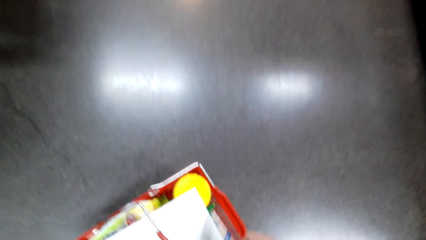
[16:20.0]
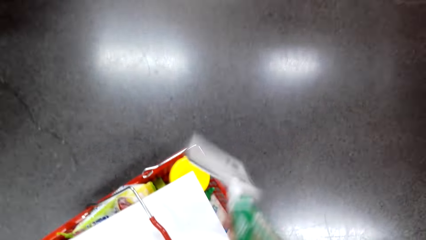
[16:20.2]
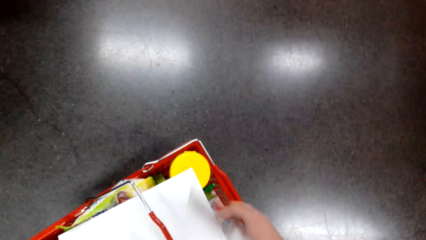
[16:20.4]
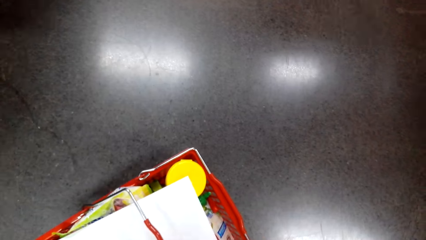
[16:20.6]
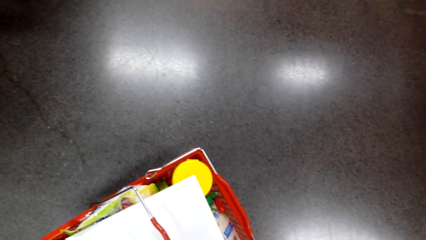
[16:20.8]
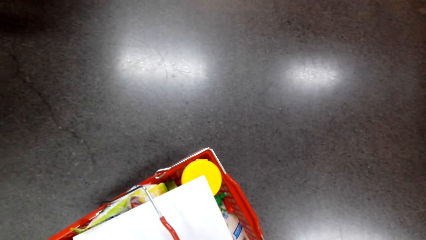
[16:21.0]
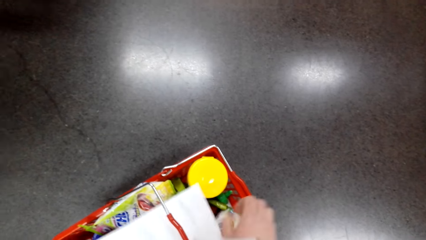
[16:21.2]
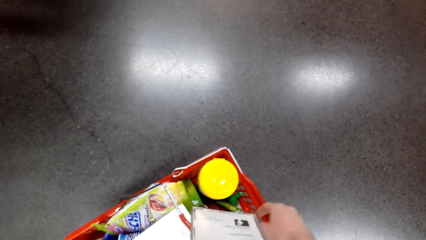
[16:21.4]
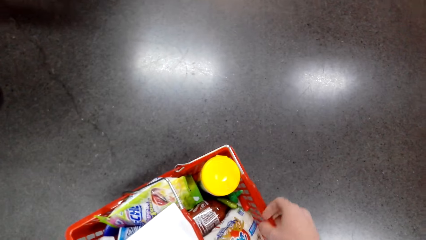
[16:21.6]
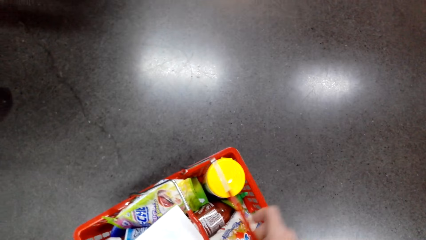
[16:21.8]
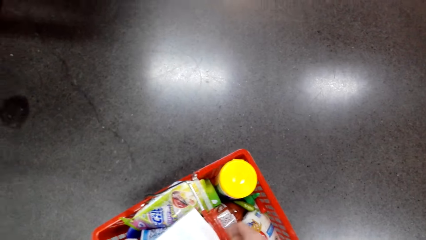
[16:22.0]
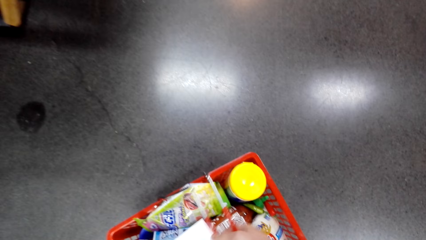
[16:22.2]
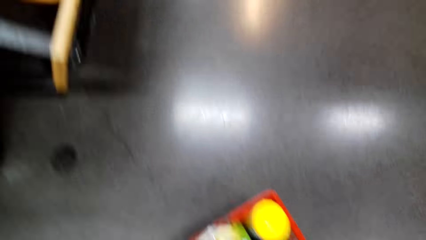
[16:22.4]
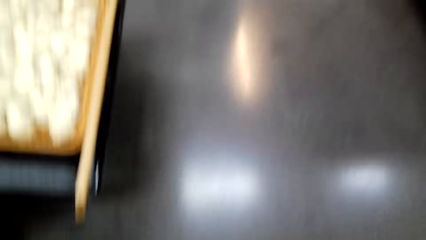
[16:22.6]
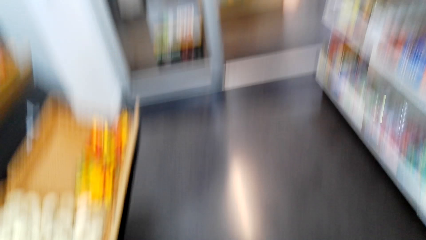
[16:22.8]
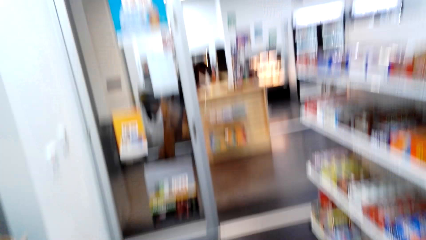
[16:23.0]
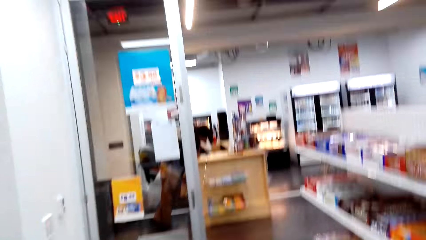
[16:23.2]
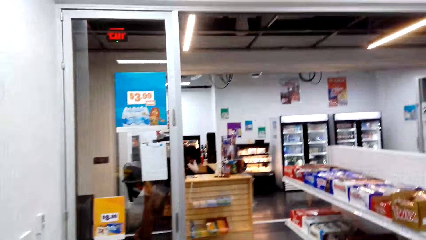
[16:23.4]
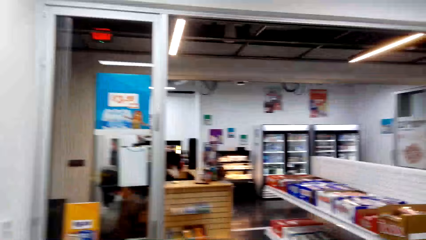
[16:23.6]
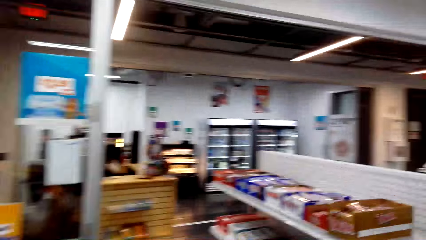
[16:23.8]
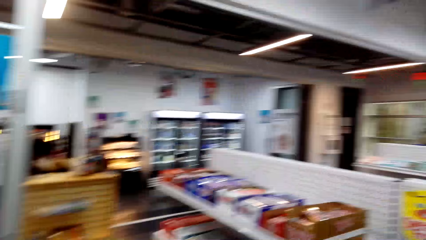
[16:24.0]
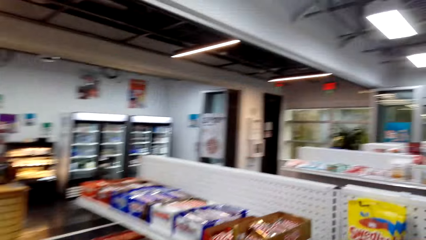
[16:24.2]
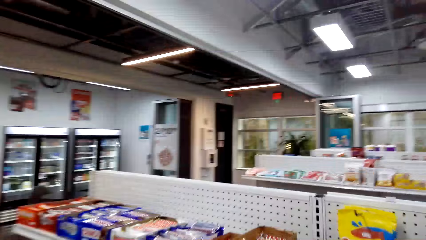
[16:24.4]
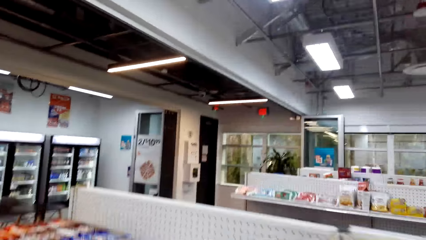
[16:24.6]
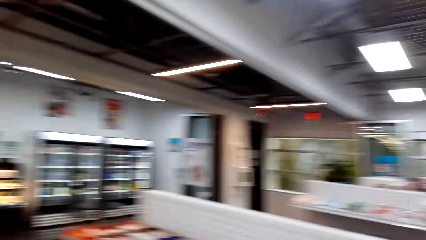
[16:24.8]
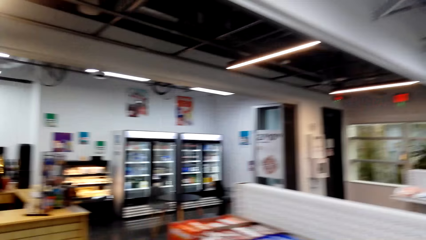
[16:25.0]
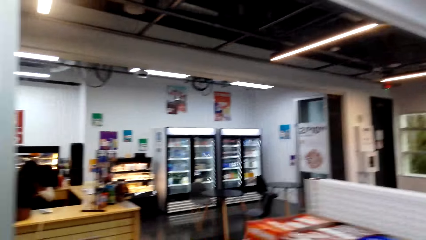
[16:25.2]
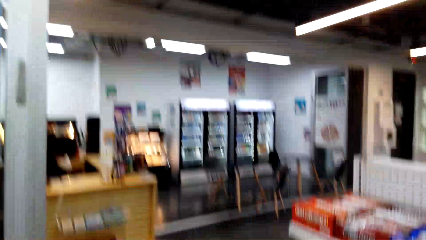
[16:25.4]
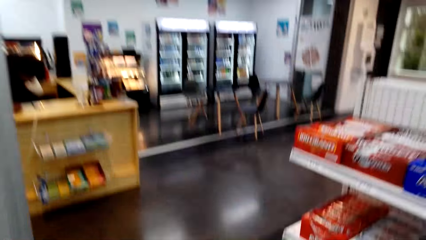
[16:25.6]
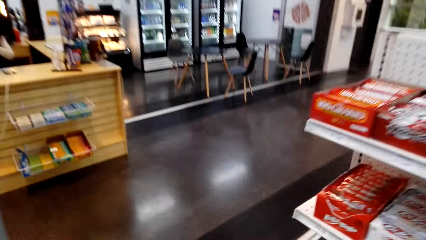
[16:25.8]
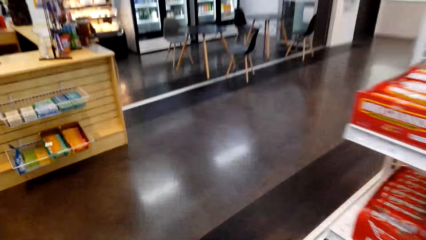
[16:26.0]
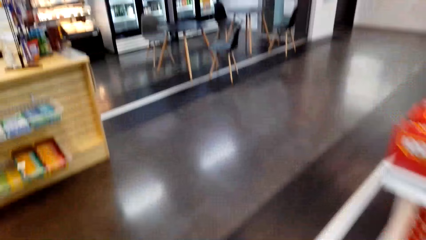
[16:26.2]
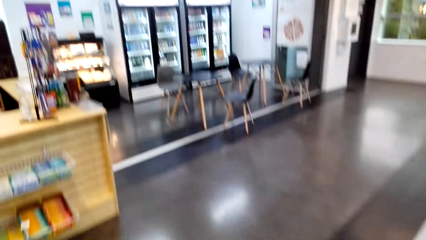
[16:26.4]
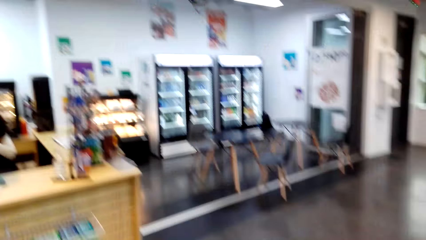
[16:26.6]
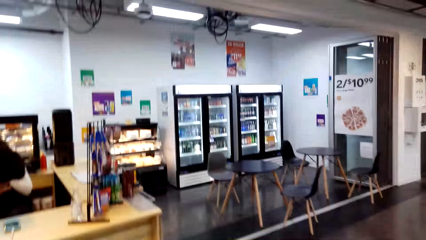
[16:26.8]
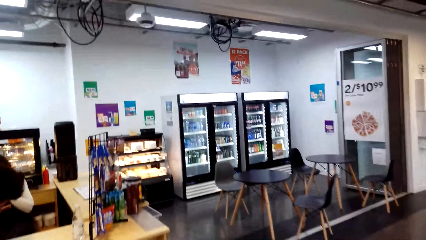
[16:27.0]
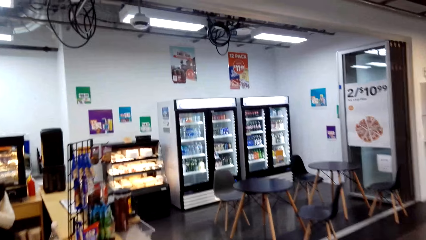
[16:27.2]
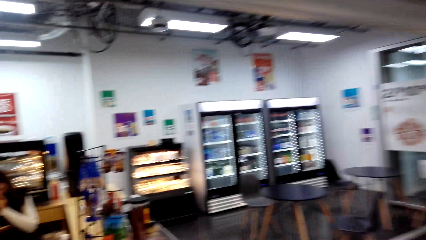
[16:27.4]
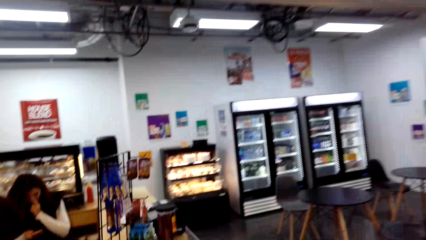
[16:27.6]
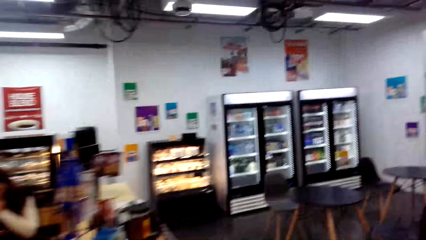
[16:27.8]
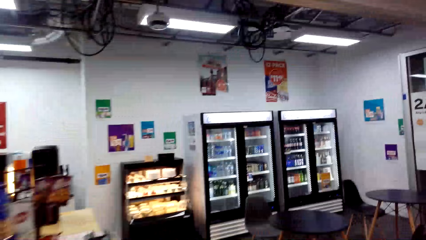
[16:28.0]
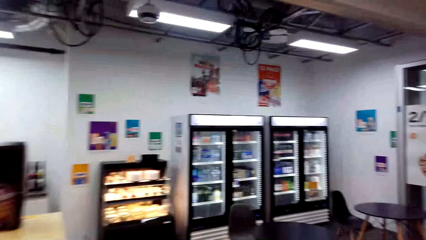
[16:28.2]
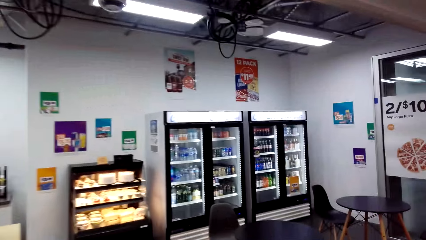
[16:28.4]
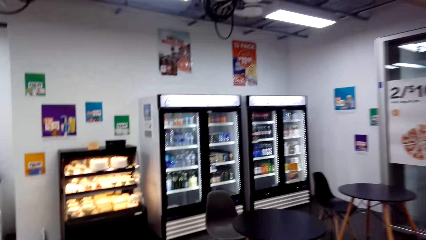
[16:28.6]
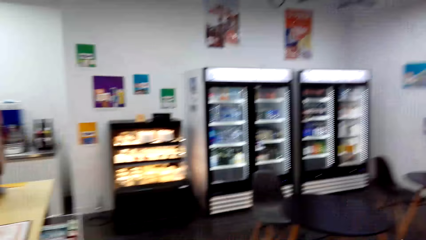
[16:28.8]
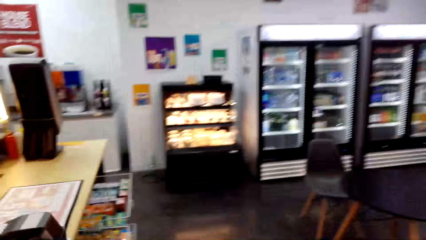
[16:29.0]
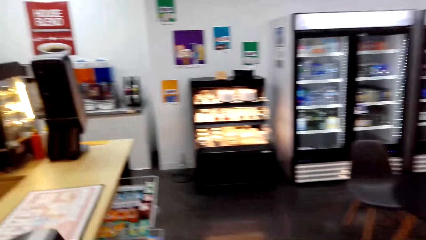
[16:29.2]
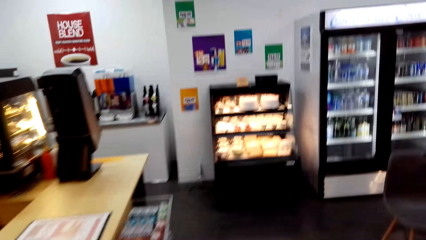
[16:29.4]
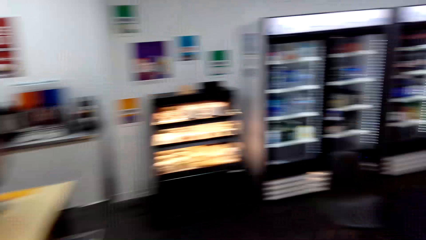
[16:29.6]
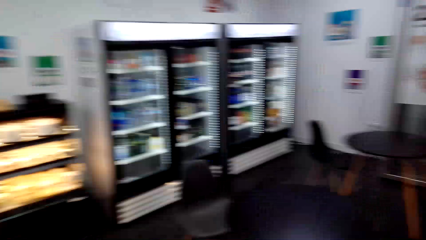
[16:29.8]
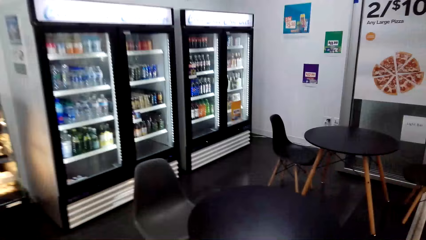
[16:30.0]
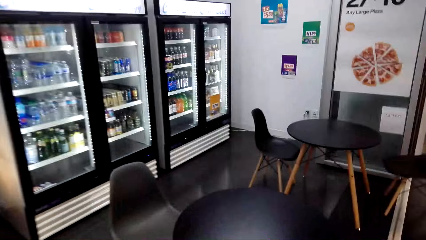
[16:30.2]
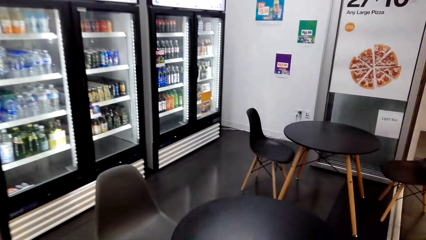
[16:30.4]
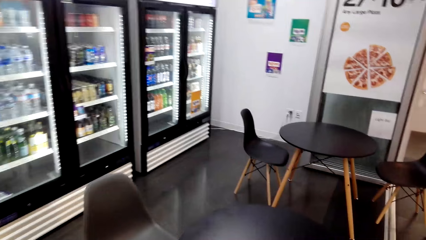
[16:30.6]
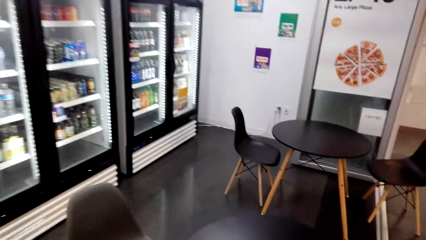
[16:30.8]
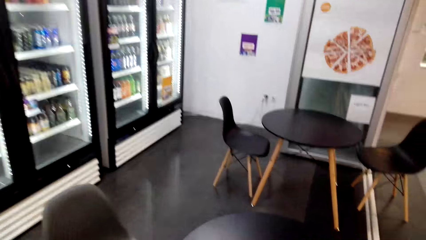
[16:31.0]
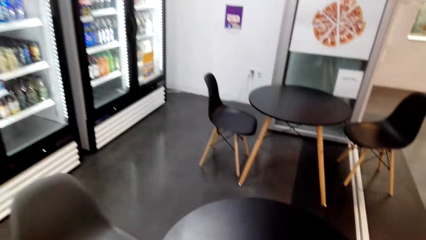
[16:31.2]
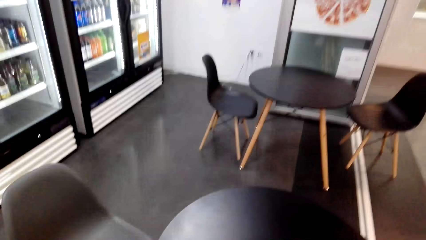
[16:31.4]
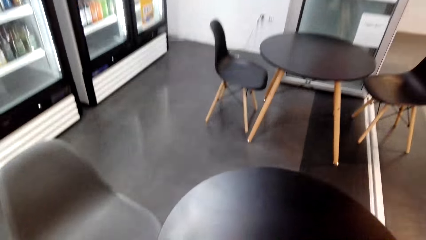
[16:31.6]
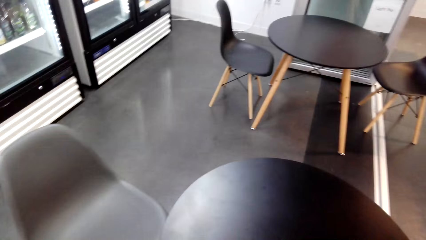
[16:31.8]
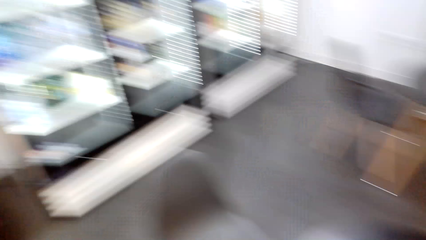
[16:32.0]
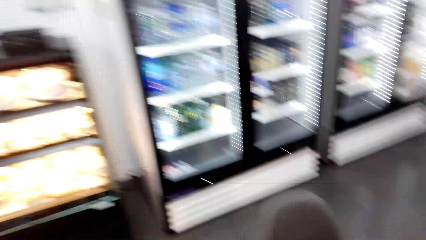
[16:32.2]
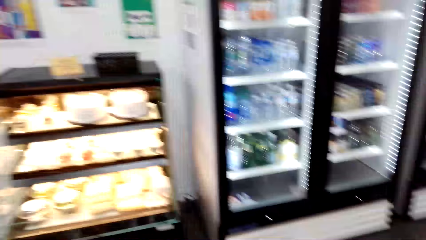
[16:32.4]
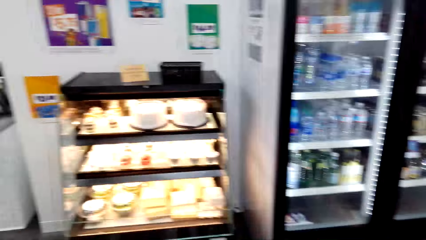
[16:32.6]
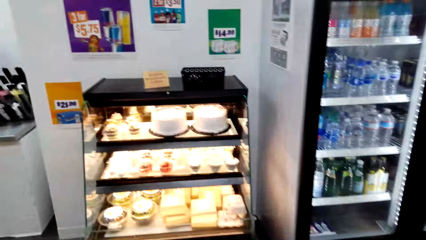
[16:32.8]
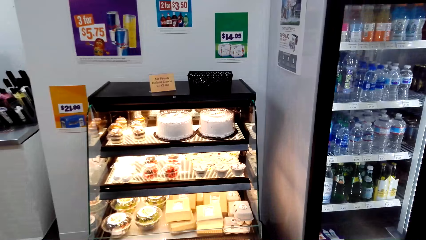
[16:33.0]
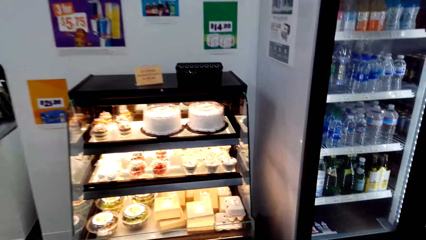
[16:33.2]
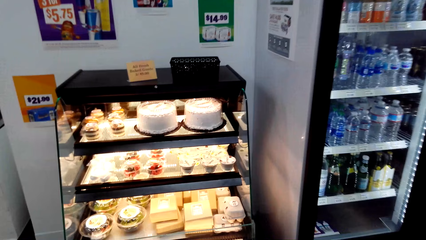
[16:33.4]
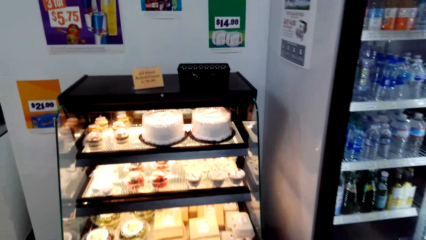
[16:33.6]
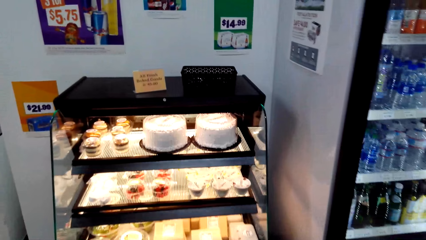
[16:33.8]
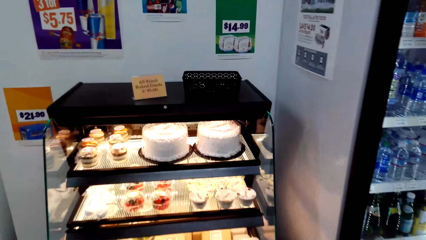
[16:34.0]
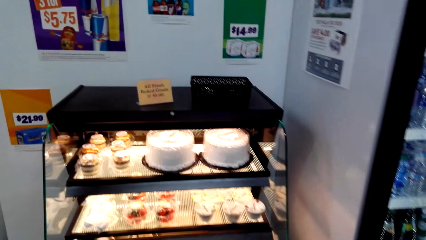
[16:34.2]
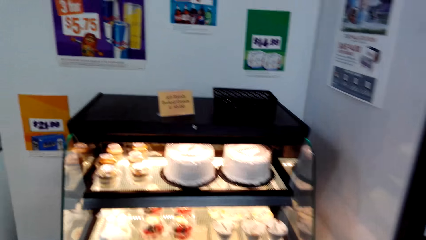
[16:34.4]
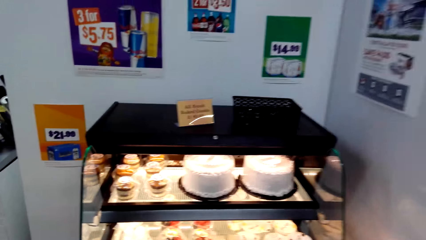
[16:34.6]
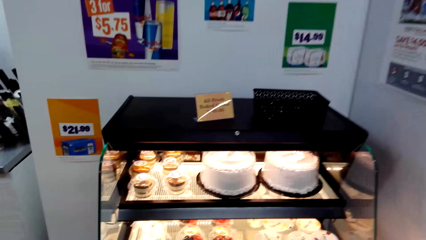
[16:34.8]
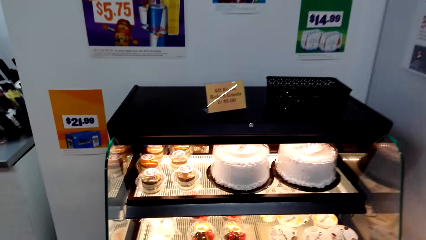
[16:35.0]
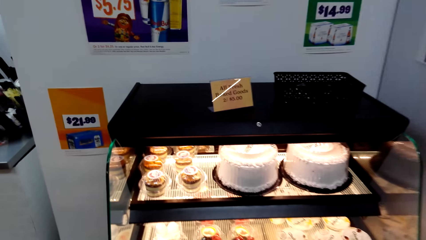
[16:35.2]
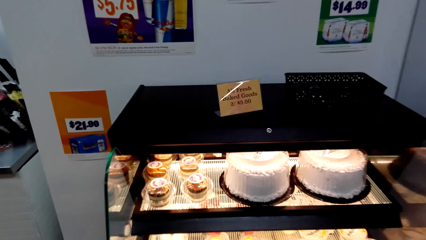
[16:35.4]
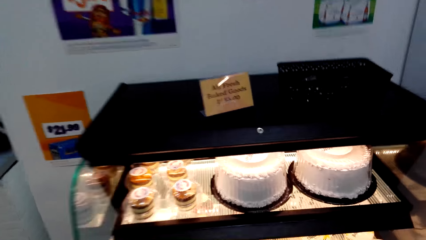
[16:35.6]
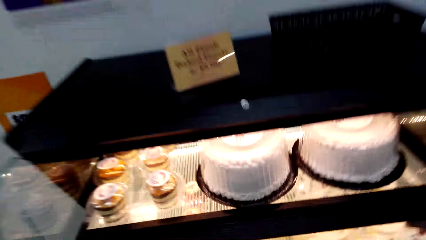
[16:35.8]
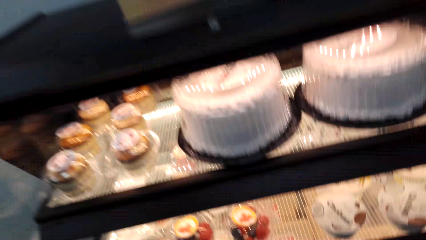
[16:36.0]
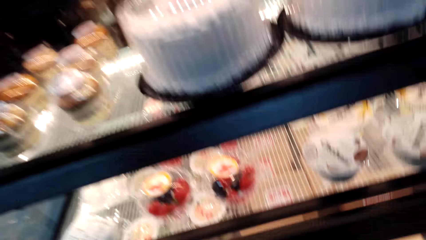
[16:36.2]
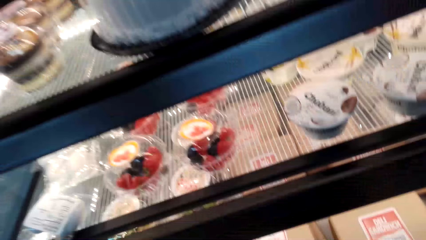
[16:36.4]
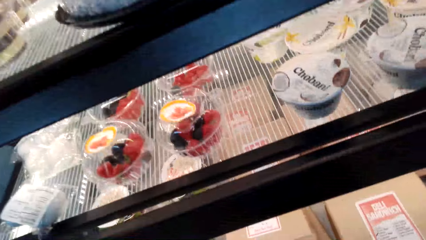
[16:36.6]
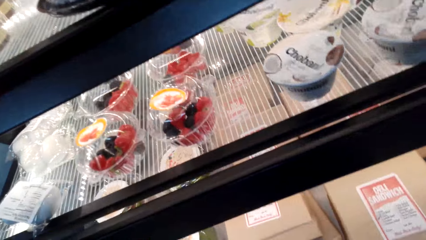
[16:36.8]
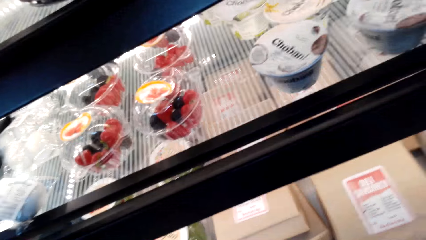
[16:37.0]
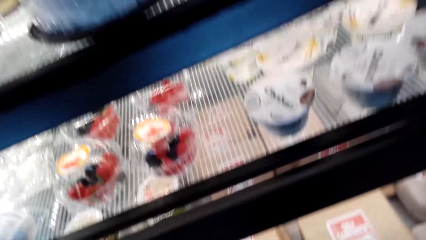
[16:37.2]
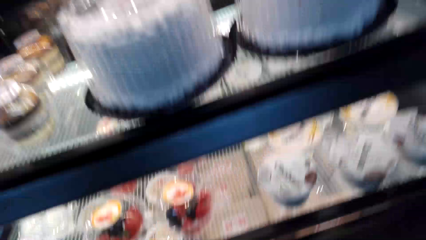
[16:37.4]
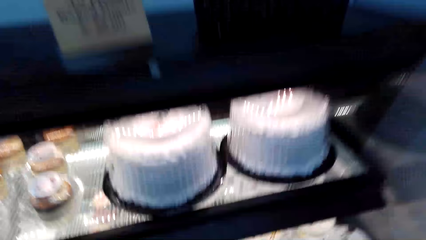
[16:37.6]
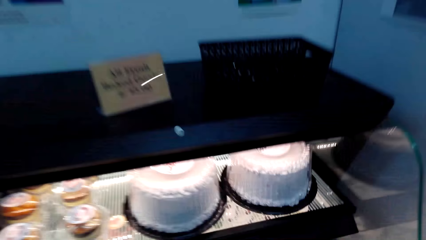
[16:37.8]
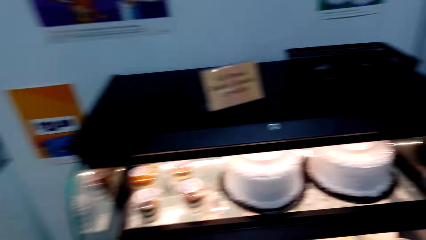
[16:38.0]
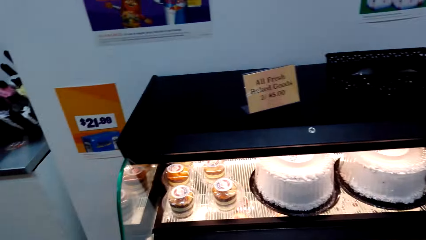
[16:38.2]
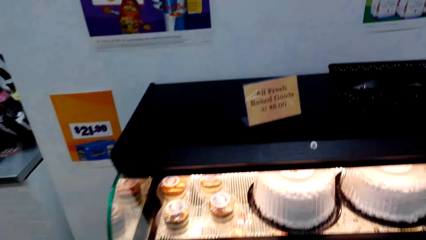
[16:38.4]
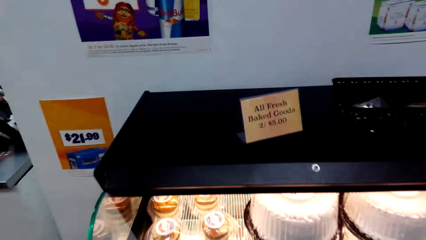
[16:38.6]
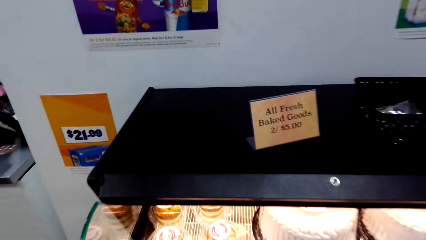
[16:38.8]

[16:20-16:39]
The camera wearer picks up the shopping basket. They walk across the store. They look at the cakes.
